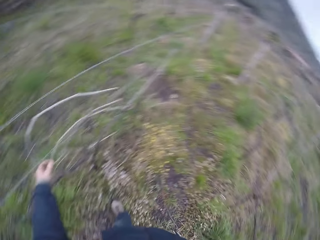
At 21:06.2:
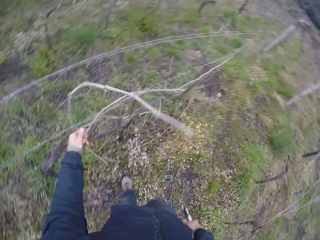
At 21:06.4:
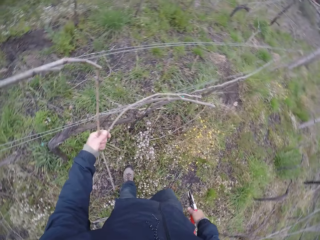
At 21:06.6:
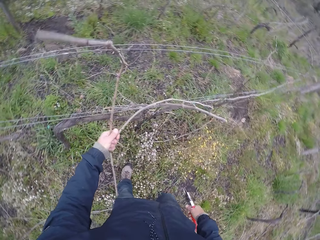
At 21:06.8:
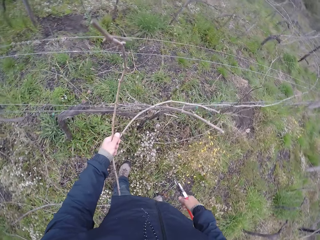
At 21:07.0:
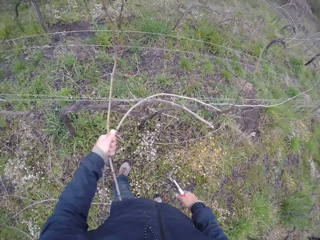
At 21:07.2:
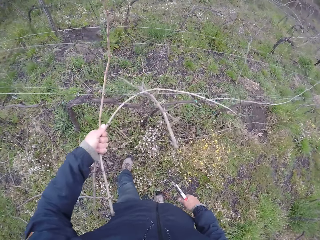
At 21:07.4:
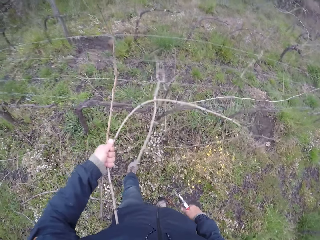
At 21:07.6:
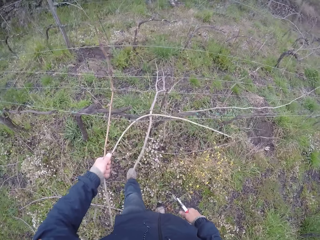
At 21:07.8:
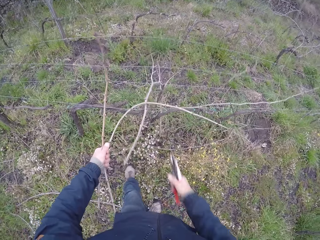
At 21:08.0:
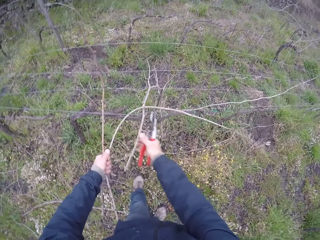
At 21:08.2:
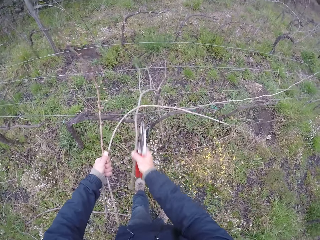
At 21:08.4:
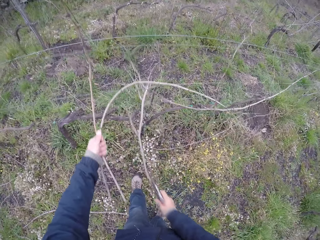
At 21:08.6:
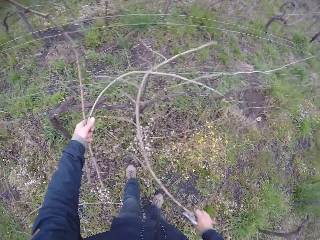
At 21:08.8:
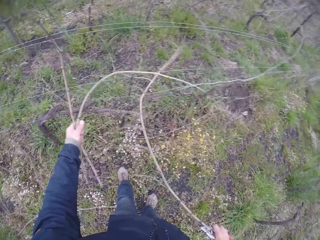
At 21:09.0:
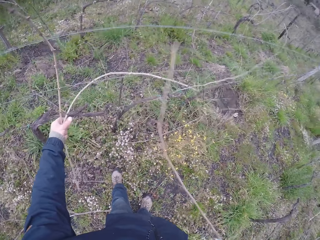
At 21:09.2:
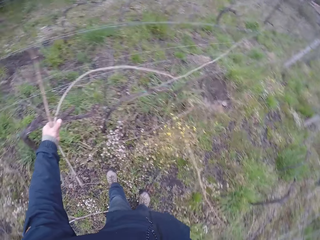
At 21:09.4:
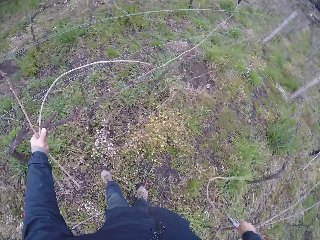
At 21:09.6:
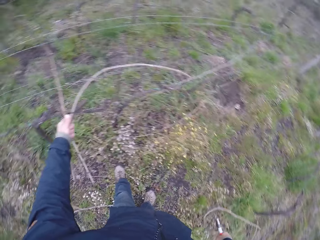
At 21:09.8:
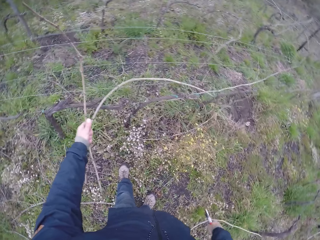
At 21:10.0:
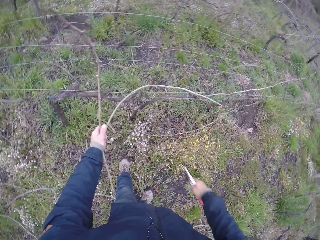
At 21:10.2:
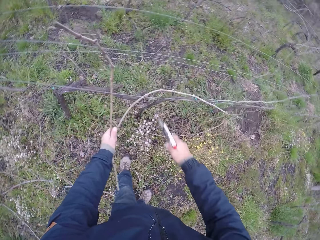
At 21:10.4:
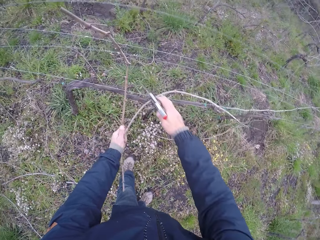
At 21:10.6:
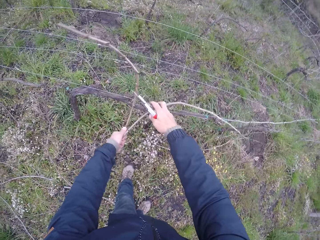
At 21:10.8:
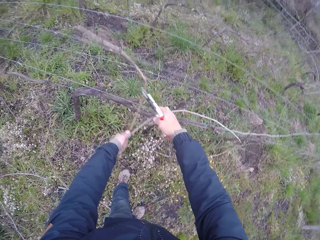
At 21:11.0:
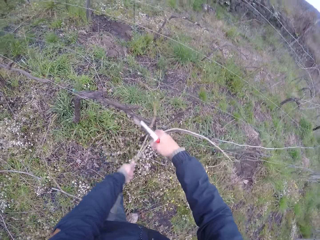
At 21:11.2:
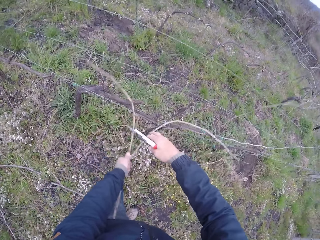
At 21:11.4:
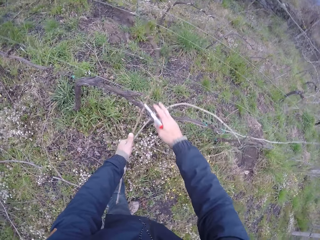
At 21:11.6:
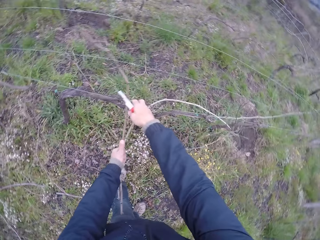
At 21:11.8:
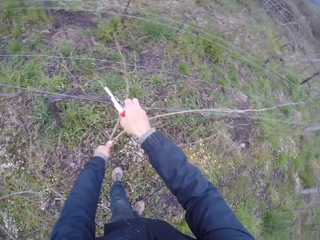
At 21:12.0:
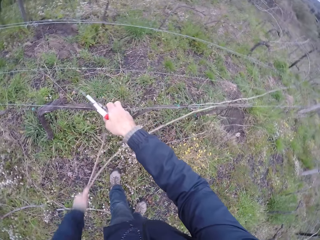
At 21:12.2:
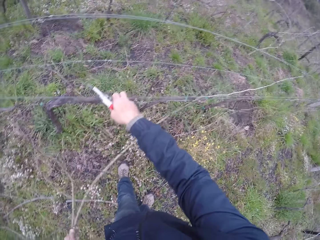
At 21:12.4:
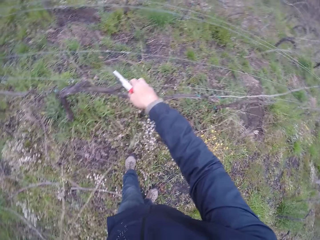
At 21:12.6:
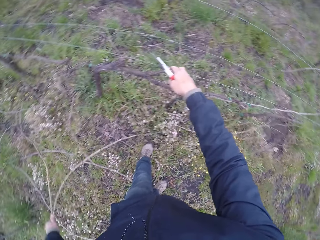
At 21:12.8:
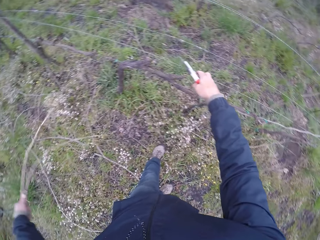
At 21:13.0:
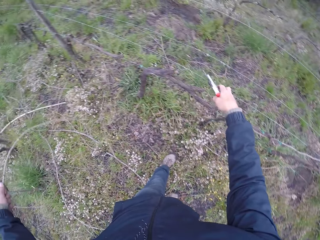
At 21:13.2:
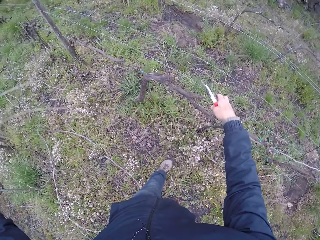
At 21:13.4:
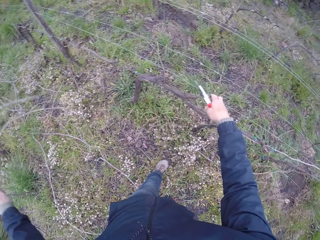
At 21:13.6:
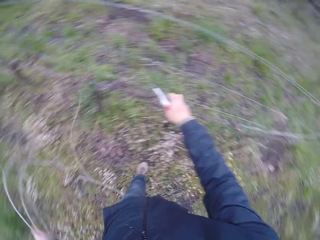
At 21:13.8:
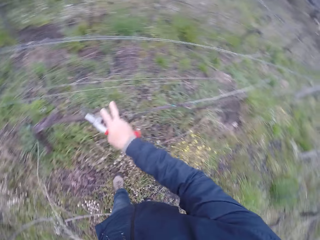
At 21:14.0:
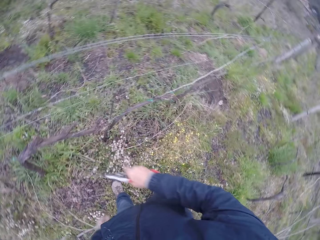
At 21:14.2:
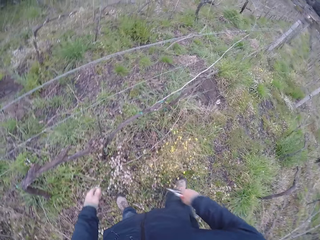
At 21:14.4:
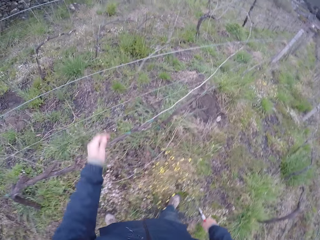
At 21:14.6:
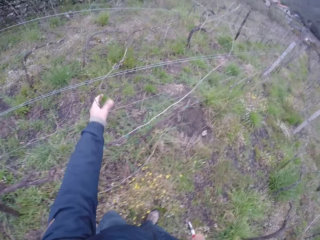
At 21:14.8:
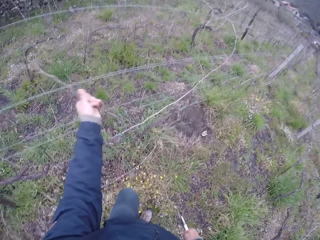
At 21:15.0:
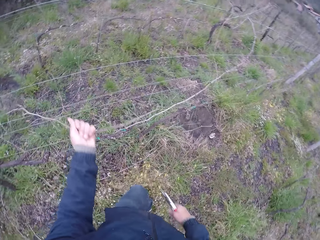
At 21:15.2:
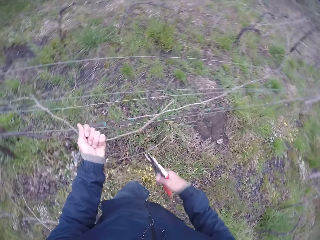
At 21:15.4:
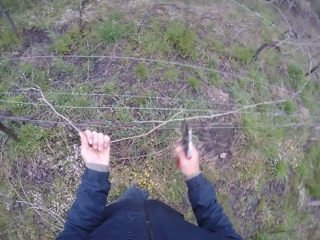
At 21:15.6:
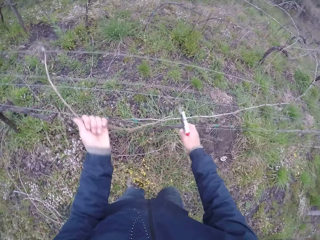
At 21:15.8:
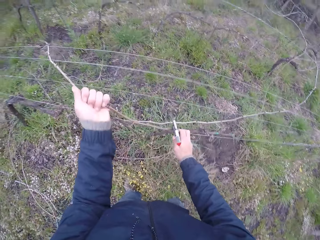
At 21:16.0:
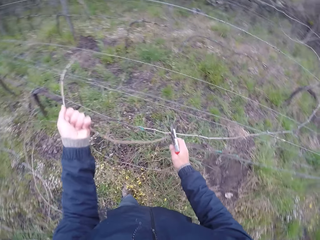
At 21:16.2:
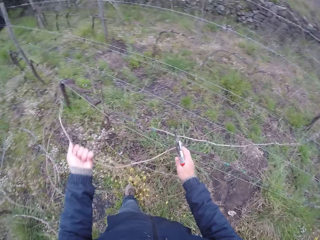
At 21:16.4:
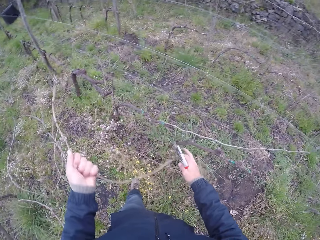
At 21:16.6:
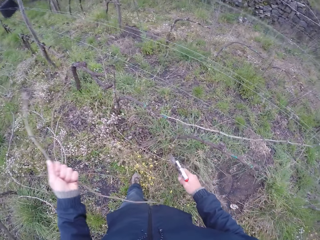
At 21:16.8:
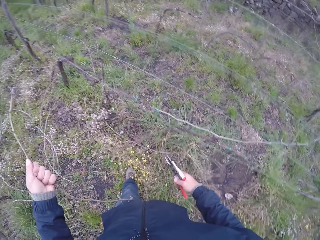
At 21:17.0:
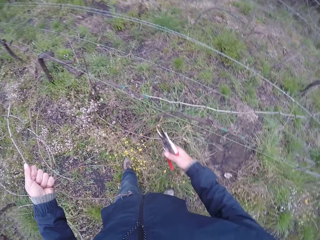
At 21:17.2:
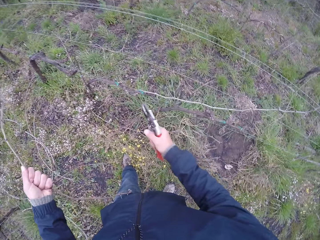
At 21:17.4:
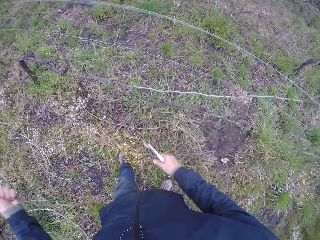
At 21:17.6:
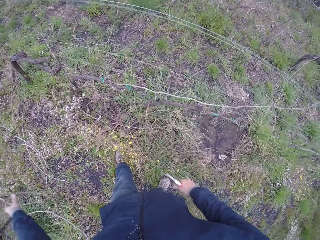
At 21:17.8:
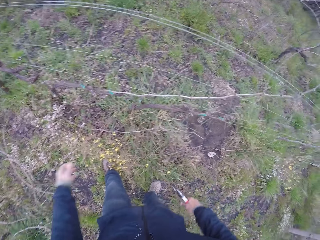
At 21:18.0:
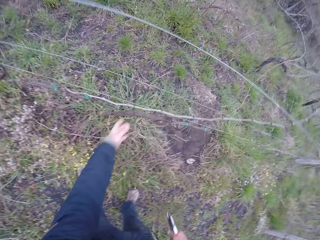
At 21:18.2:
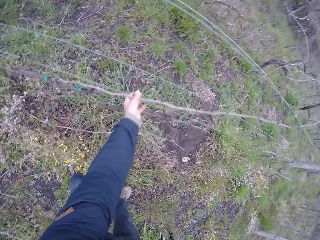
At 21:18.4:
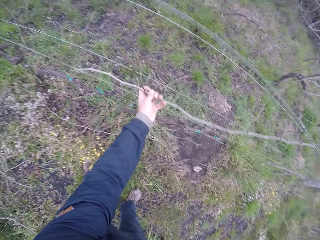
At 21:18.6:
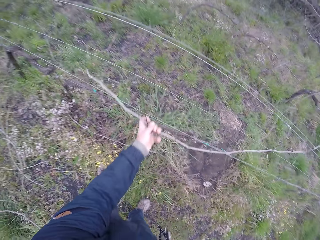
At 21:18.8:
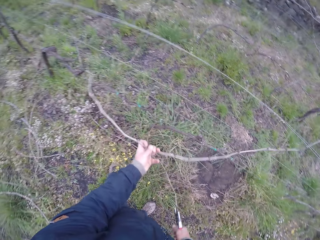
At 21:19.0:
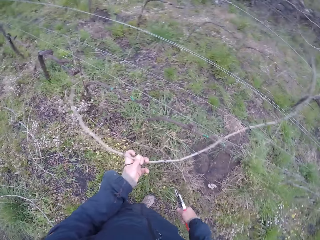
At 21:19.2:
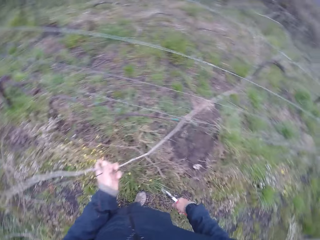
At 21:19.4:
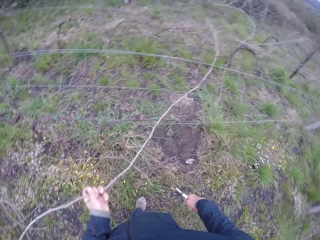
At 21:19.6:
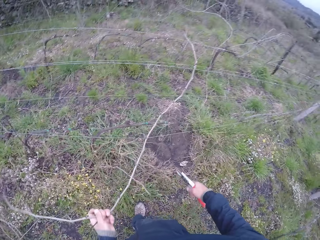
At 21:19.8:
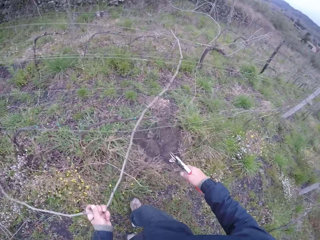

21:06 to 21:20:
The camera wearer pulls two twigs from the wire fence with his left hand. He moves a twig from the wire fence to the ground with his right hand. He pulls a twig with his right hand. He drops the twig in his right hand on the ground. He pulls the wire fence with his right hand. He removes both twigs from the wire fence with his left hand. He drops both twigs on the ground with his left hand. He pulls a twig from the wire fence with his left hand. He pulls the wire fence with his right hand. He removes the twig from the wire fence with his left hand. He cuts the twig with the pliers in his right hand. He drops the twig on the ground with his left hand. He pulls a twig from the wire fence with his left hand.

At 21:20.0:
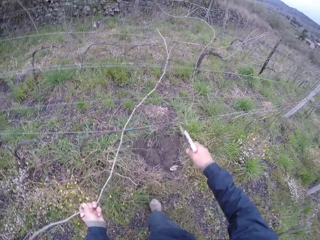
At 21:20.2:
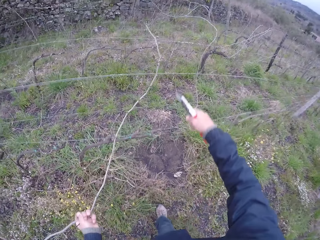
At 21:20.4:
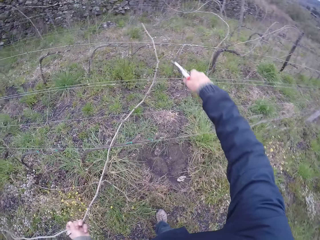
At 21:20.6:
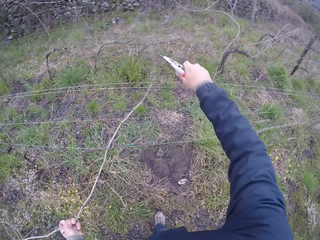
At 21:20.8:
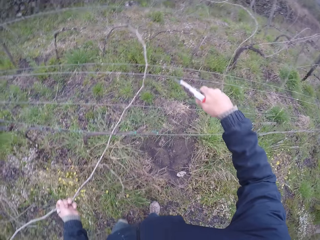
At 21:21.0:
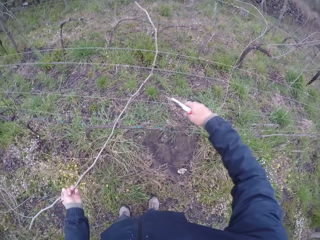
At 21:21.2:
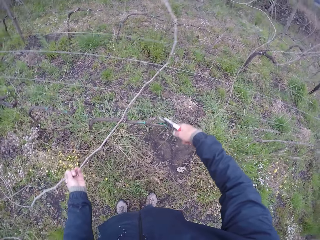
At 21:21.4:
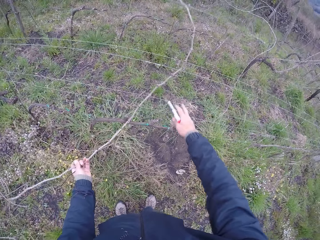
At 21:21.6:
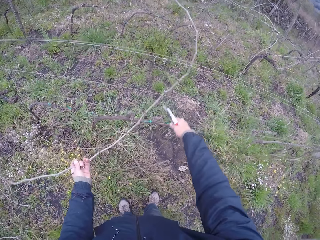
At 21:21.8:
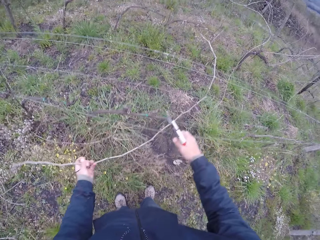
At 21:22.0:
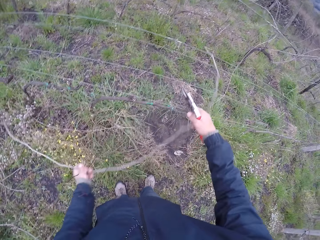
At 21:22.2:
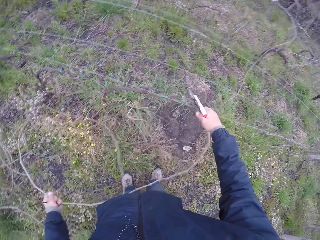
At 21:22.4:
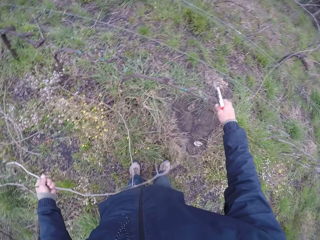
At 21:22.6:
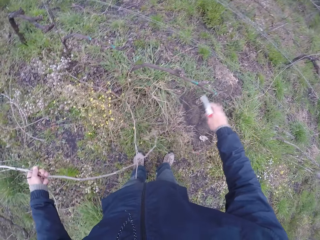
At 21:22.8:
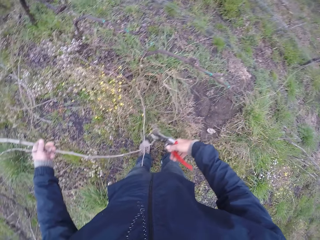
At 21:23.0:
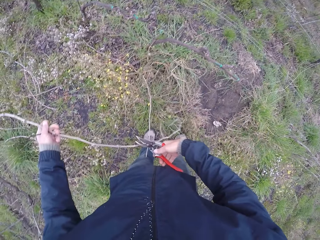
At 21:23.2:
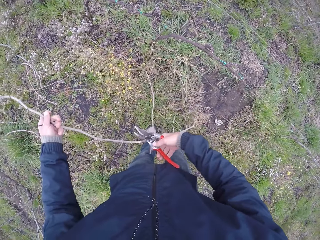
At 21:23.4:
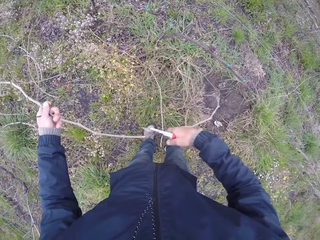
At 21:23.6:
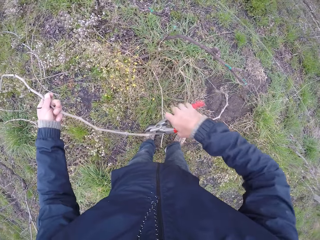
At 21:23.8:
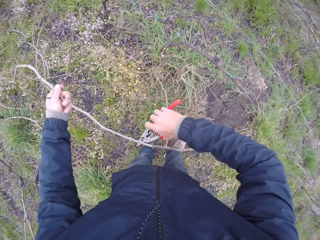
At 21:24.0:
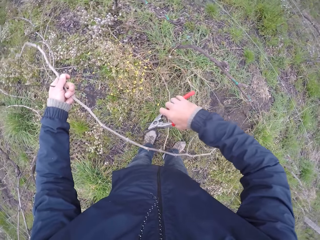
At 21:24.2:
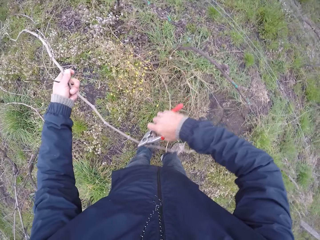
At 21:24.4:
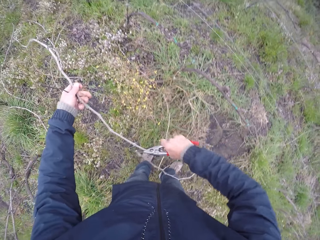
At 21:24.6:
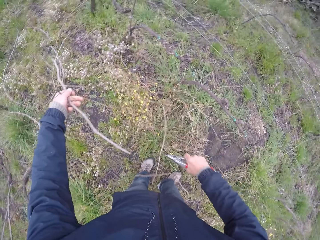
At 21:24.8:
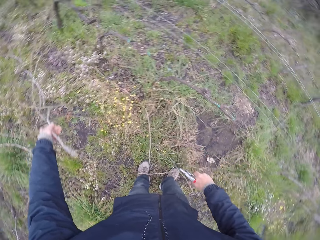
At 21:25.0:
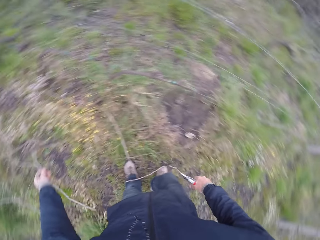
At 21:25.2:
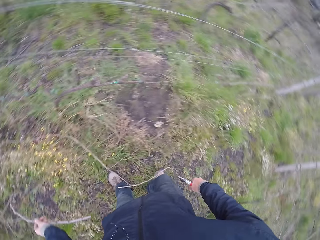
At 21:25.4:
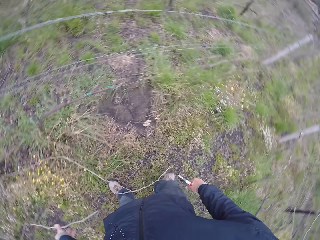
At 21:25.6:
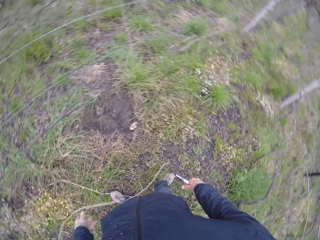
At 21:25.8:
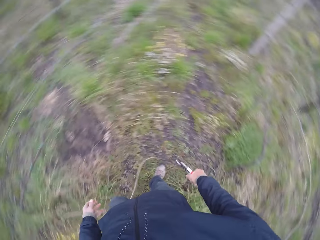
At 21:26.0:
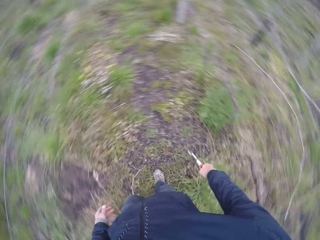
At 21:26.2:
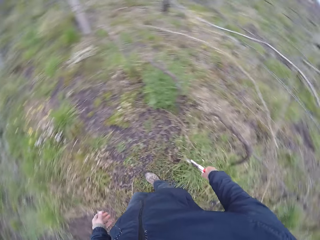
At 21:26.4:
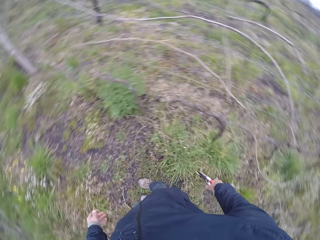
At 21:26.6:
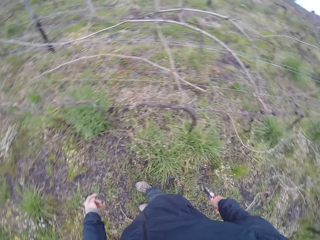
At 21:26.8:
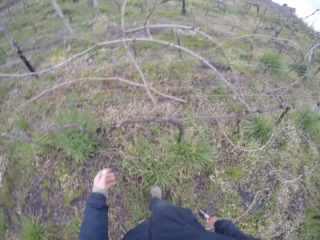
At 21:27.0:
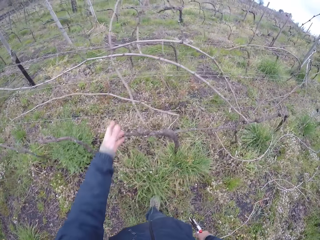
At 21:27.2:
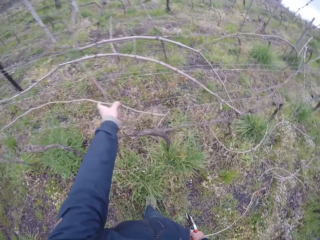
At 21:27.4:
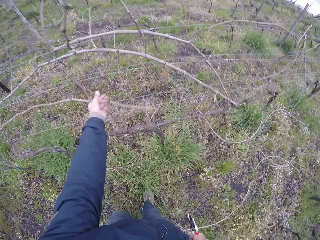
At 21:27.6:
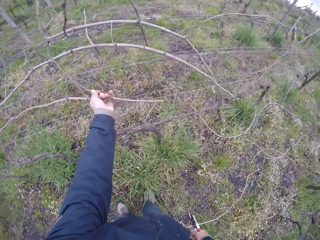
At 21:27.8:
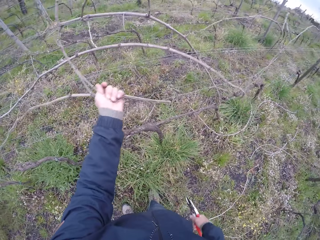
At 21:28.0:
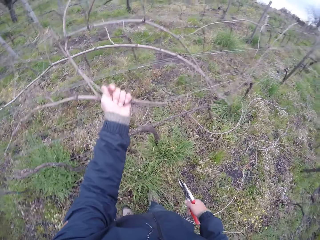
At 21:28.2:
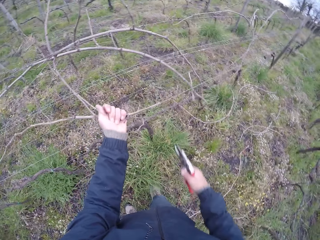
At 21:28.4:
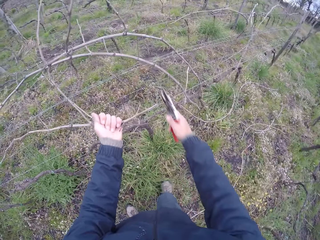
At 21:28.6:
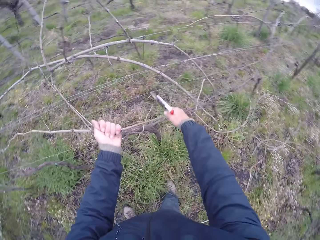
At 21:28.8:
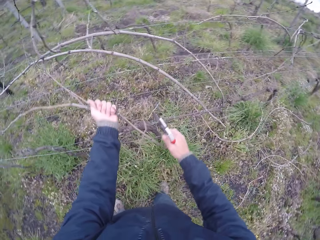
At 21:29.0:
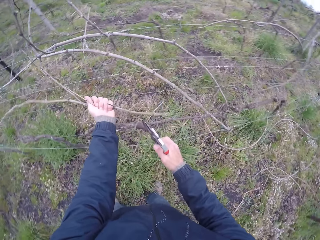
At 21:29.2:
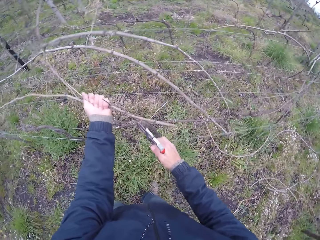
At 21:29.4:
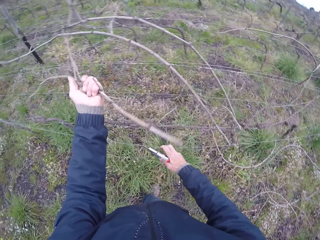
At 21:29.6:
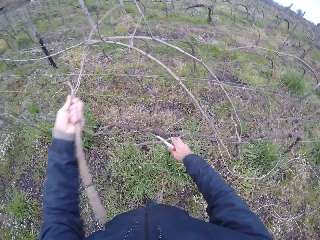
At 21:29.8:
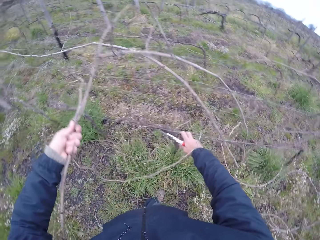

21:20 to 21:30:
The camera wearer cuts the twig with the plier in his right hand. He removes the twig from the wire fence with his left hand. He cuts the twig with the plier in his right hand. He drops the twig on the ground with his left hand. He pulls some twigs from the wire fence with his left hand. He pulls the wire fence with his right hand. He removes the twigs from the wire fence with his left hand.
